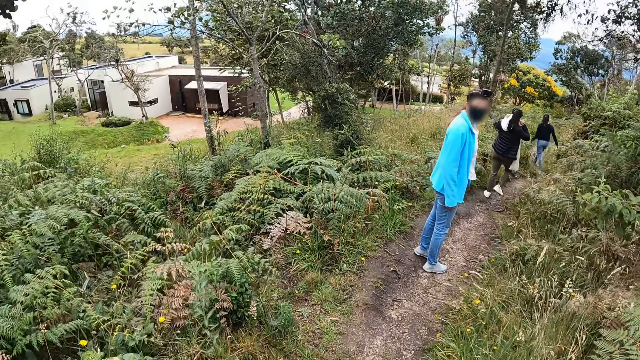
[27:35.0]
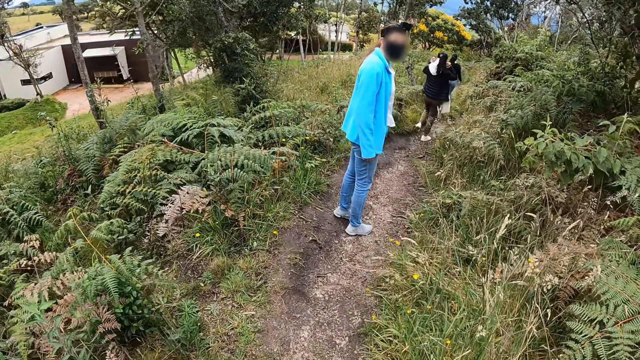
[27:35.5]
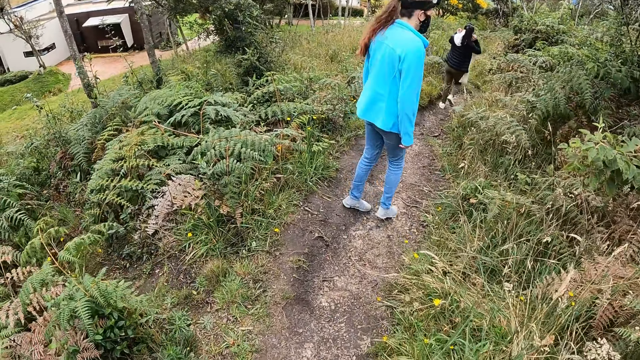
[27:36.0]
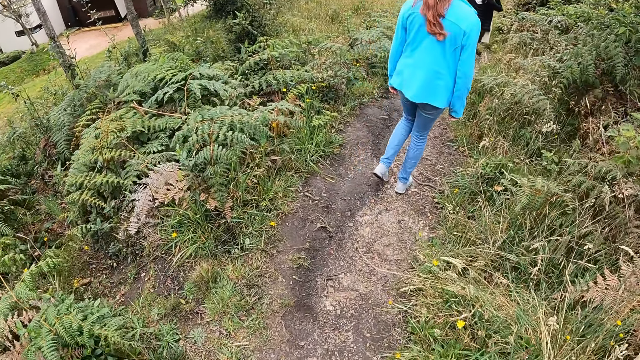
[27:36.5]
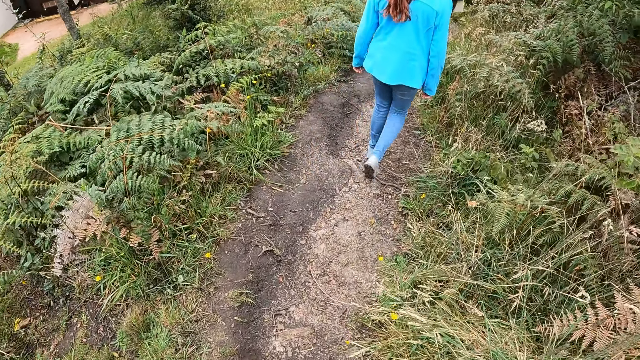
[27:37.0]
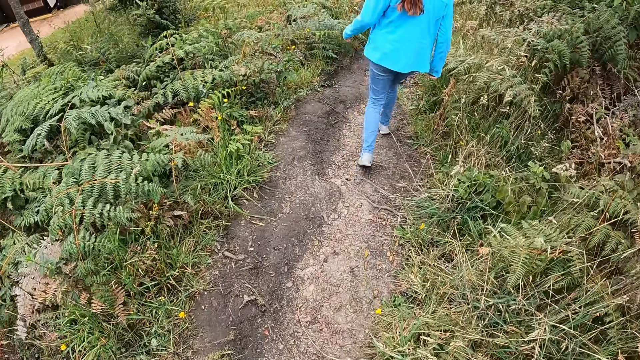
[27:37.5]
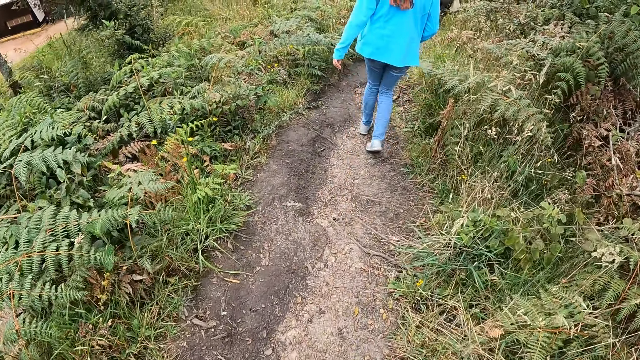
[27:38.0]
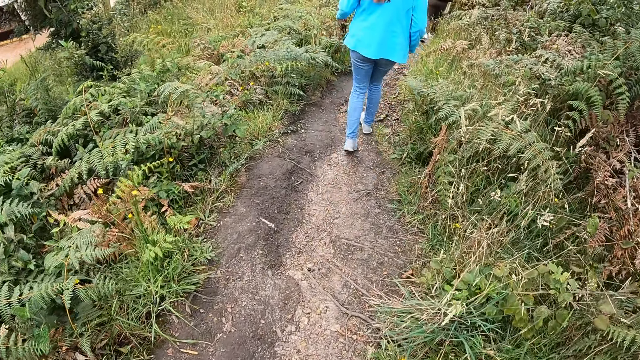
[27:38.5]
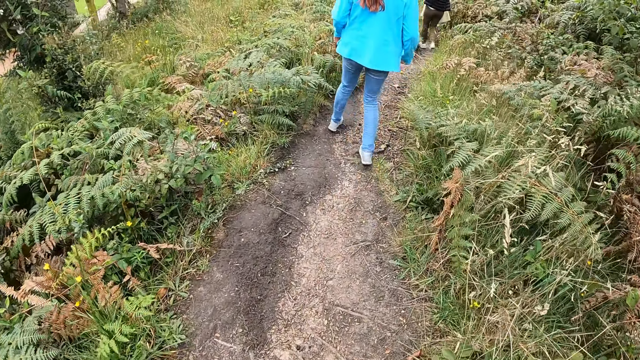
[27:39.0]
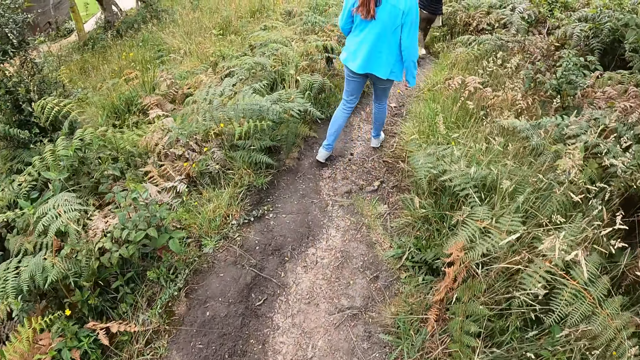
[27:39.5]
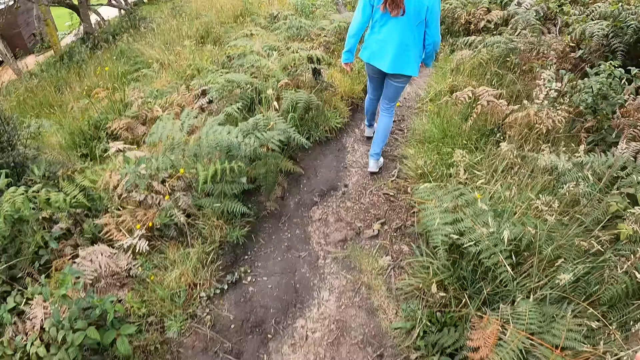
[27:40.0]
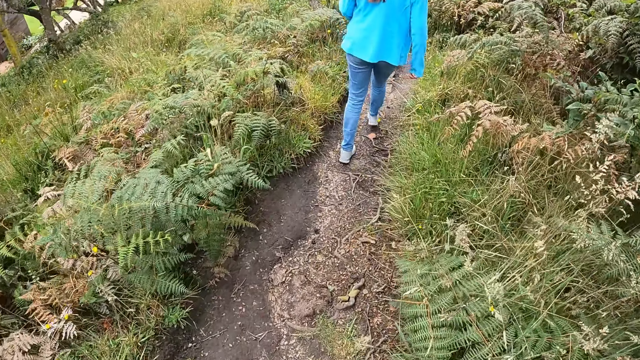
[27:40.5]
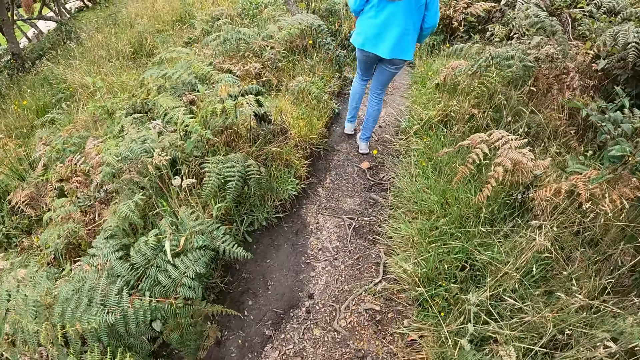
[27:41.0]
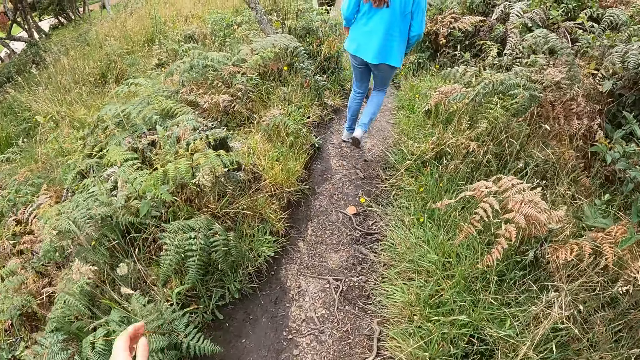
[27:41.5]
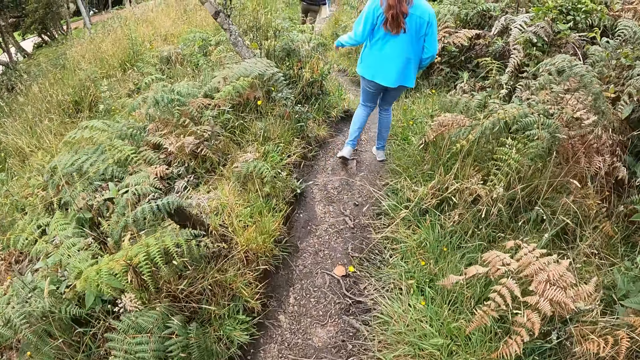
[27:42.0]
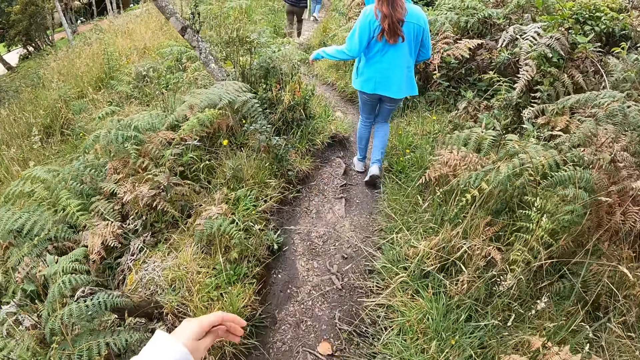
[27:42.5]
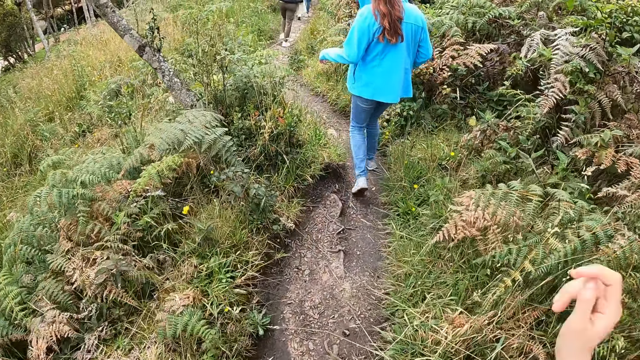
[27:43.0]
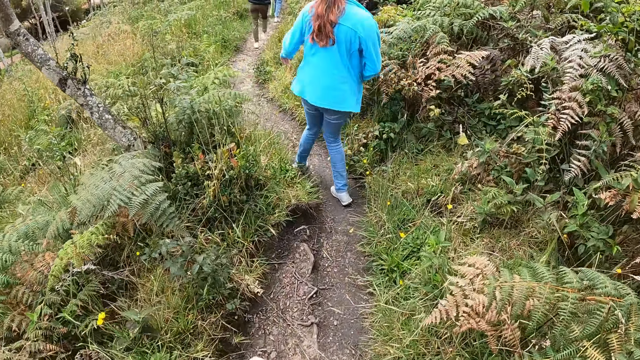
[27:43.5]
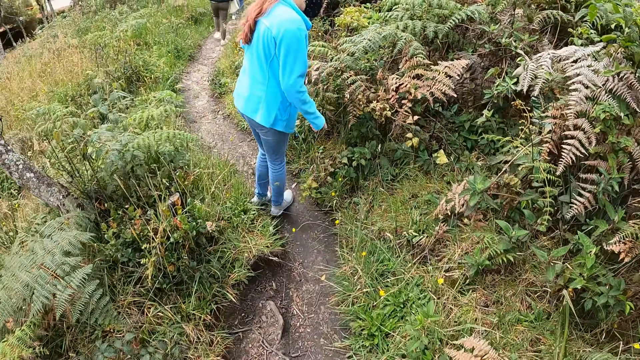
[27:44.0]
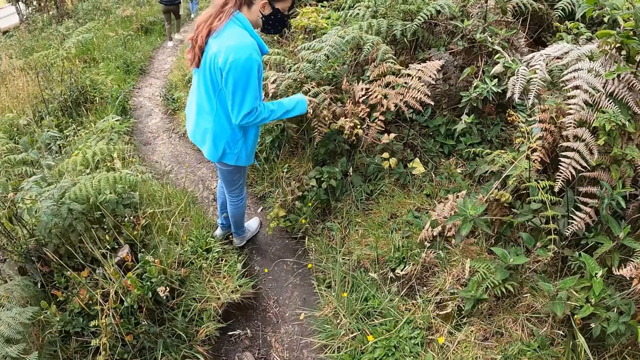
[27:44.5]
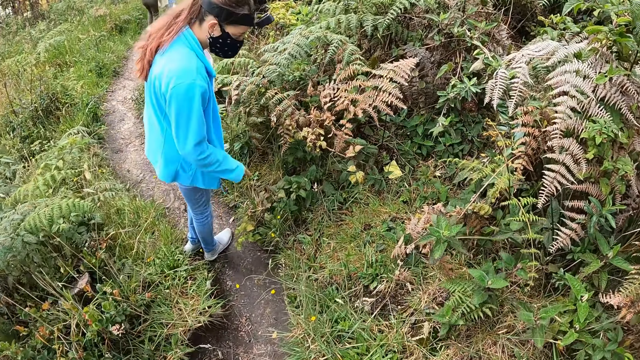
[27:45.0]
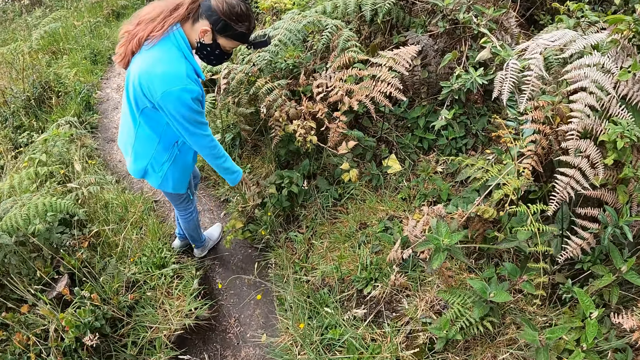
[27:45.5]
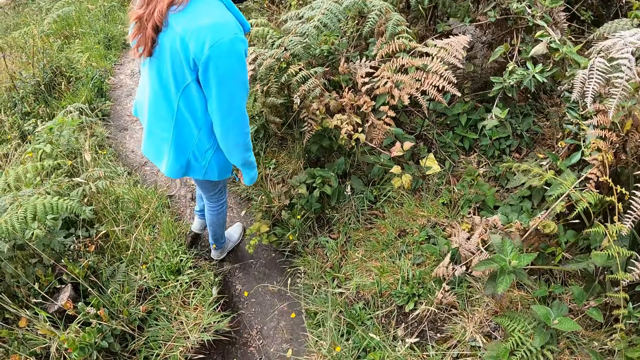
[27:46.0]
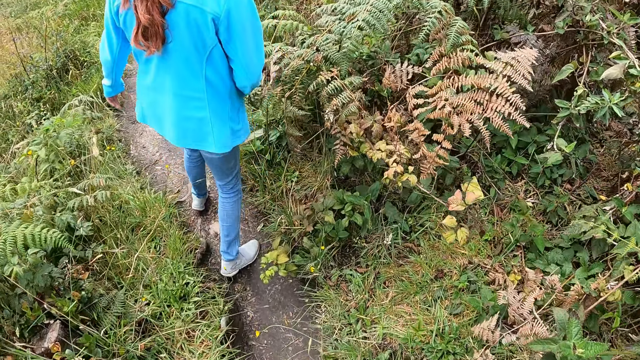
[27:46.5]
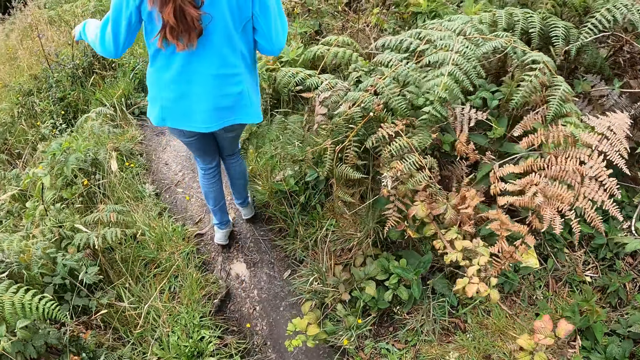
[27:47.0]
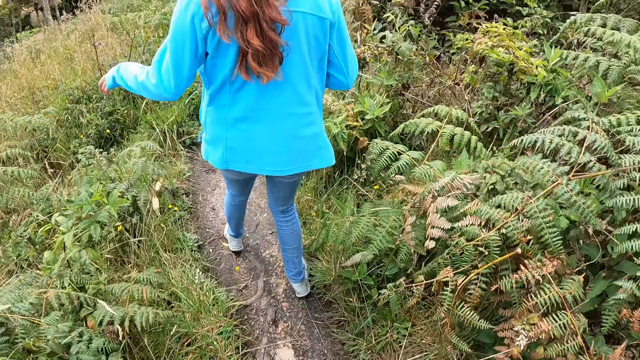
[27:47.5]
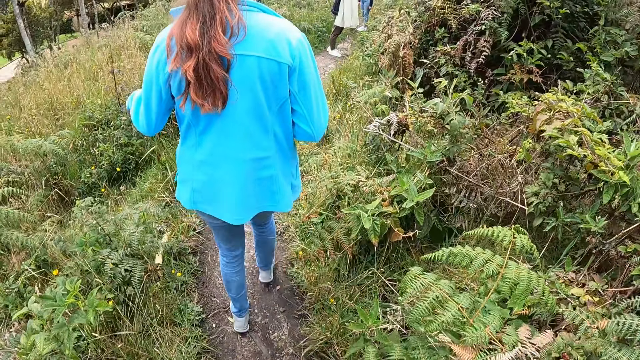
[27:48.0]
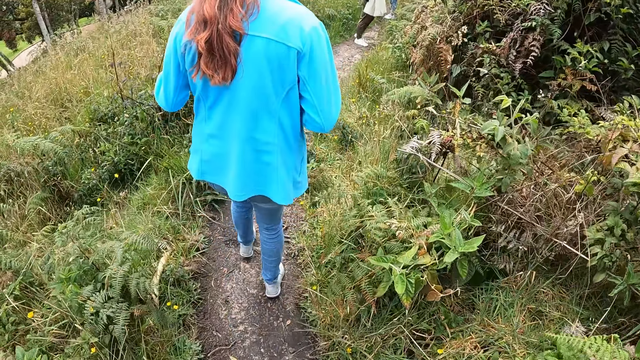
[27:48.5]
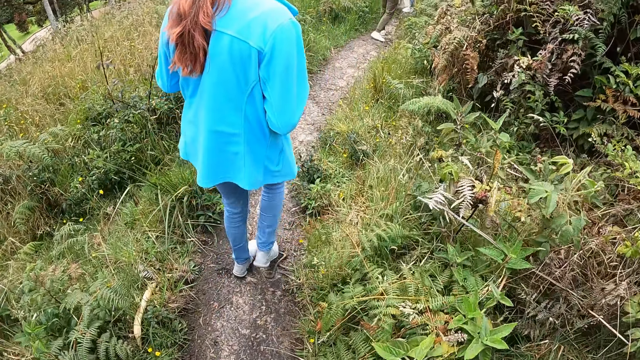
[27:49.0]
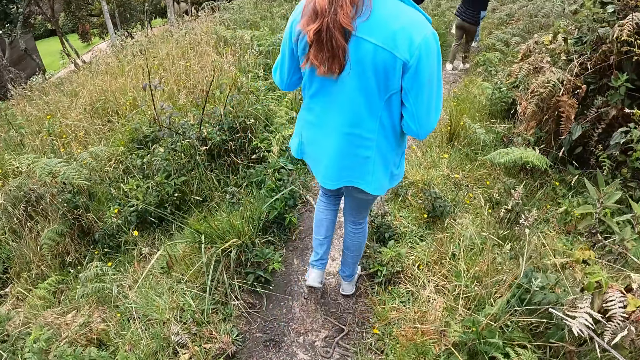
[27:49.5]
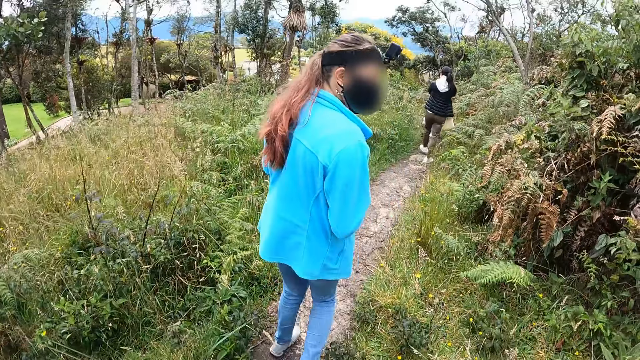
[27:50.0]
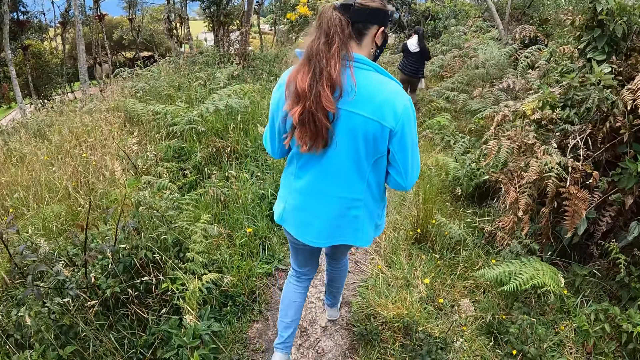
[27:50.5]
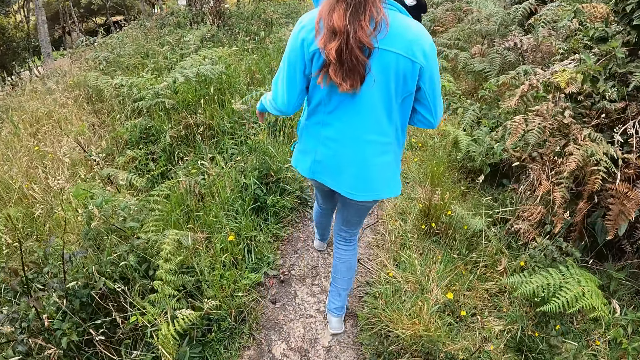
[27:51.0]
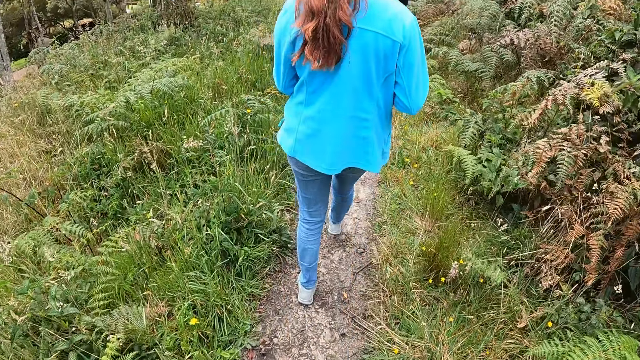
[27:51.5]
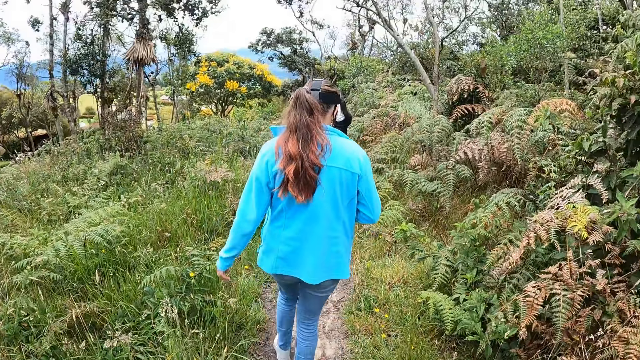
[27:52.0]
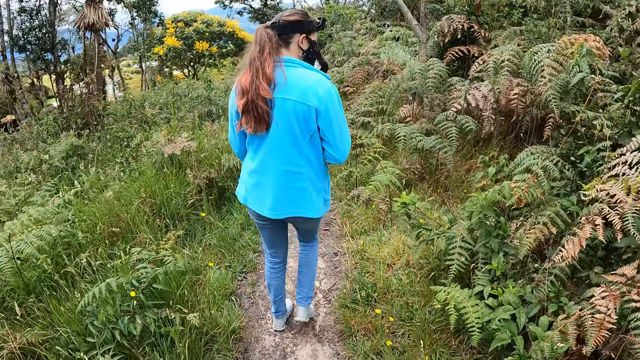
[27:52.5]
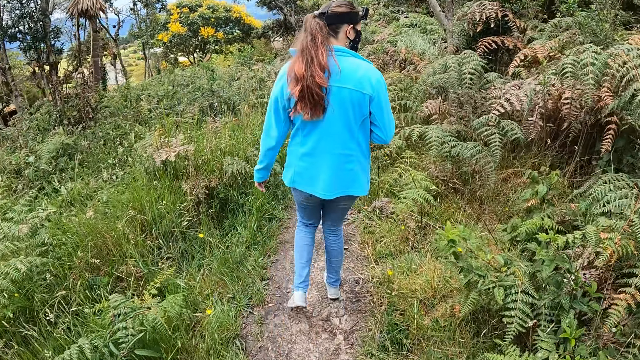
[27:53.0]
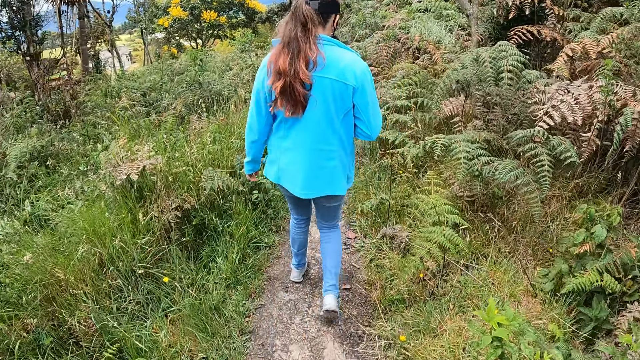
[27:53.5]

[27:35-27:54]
The woman points at a bush with her right hand. The camera wearer converses with the woman. The woman walks along the path. The camera wearer walks around.
